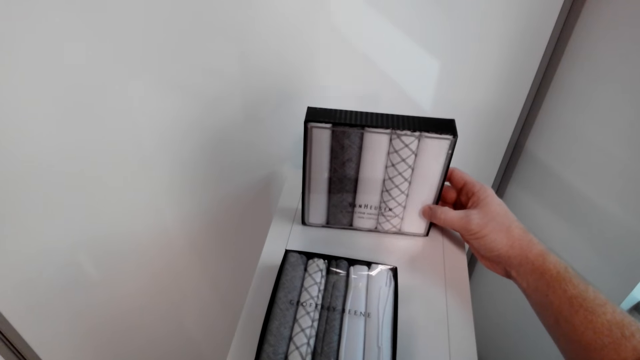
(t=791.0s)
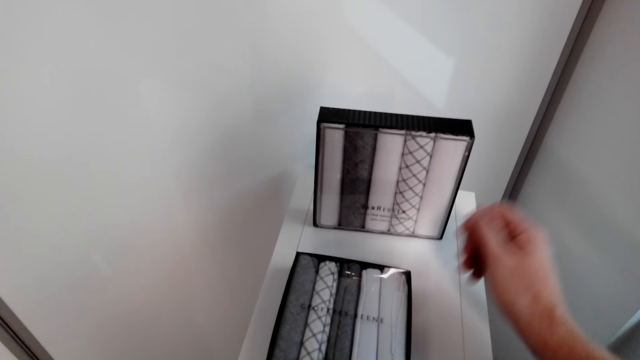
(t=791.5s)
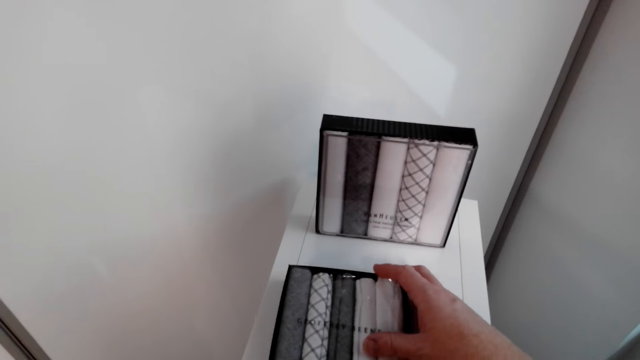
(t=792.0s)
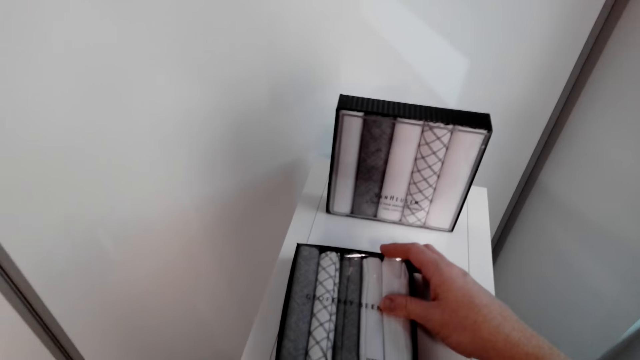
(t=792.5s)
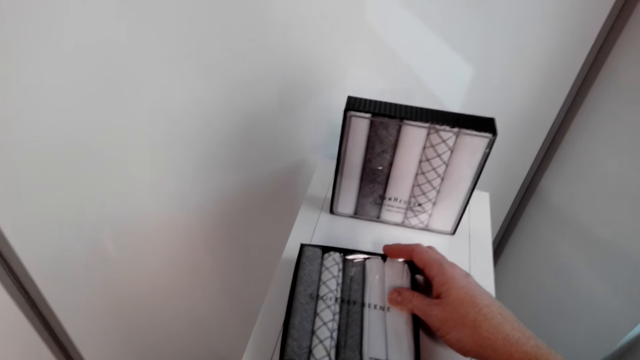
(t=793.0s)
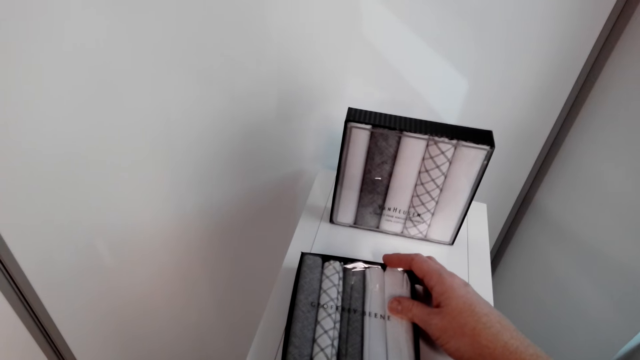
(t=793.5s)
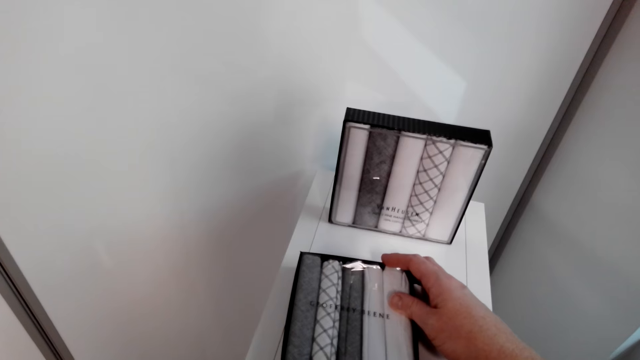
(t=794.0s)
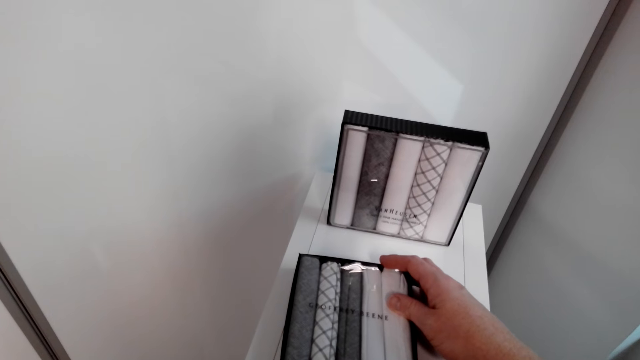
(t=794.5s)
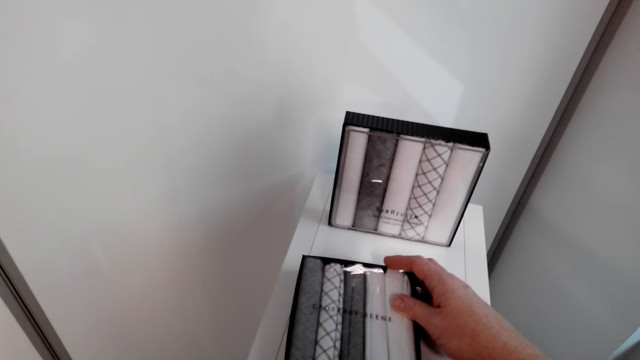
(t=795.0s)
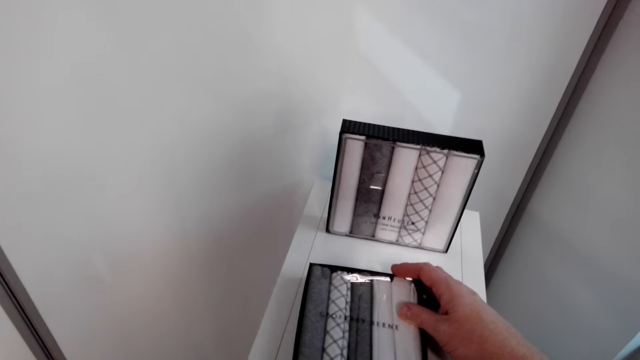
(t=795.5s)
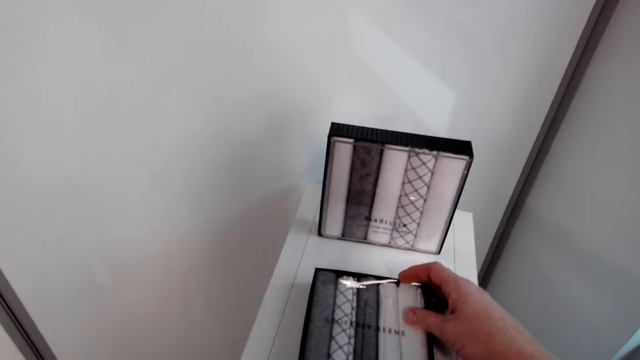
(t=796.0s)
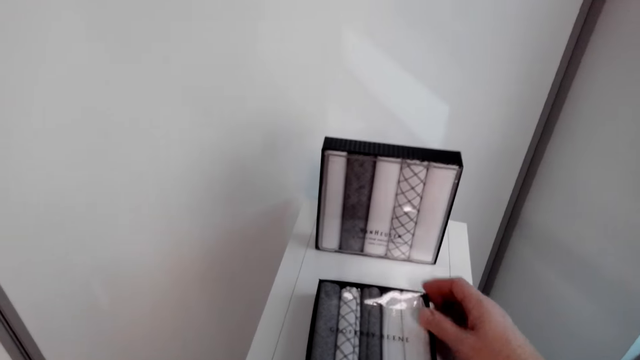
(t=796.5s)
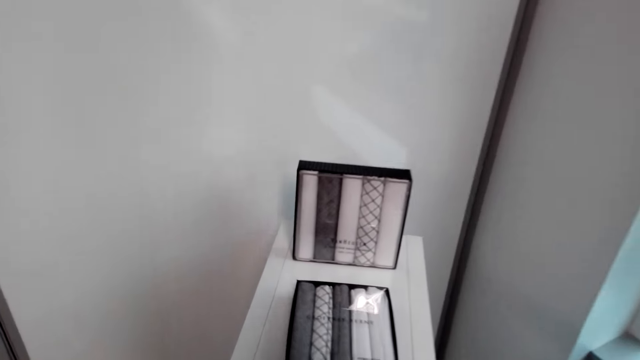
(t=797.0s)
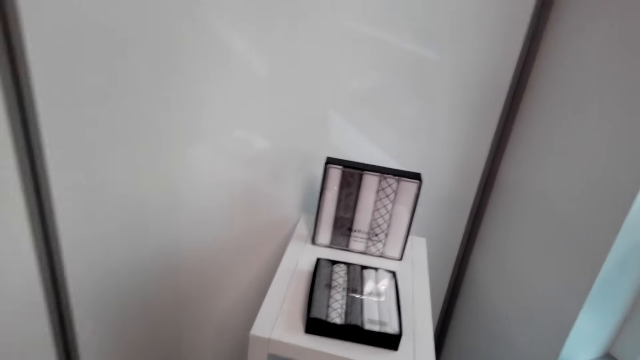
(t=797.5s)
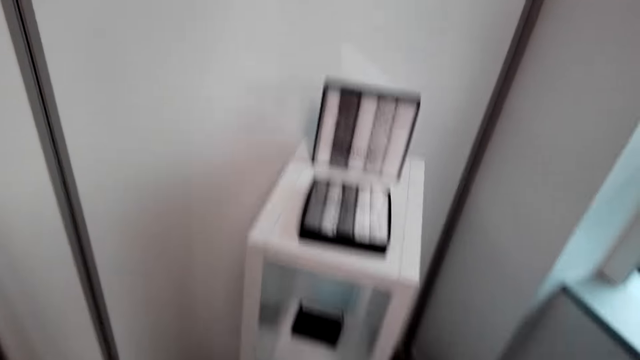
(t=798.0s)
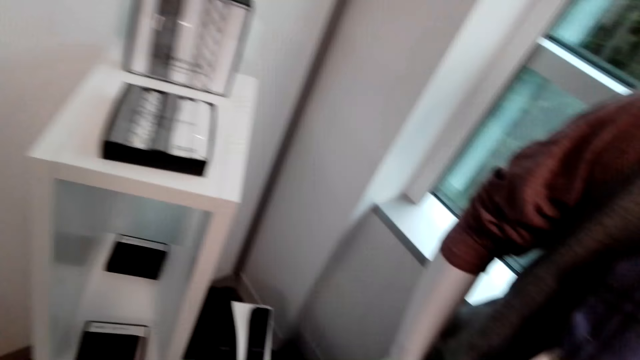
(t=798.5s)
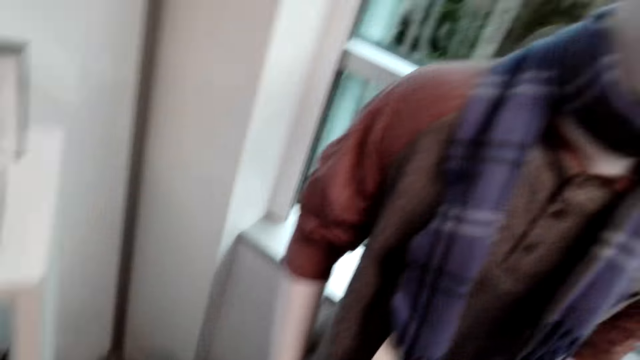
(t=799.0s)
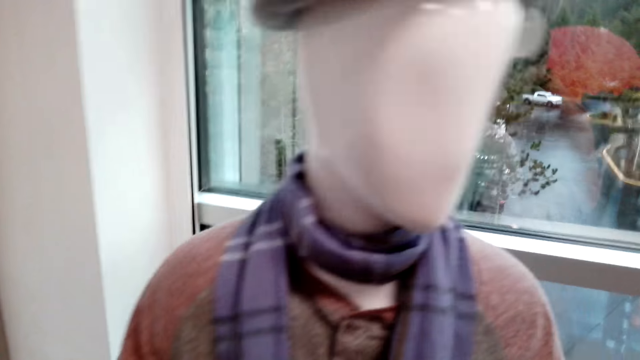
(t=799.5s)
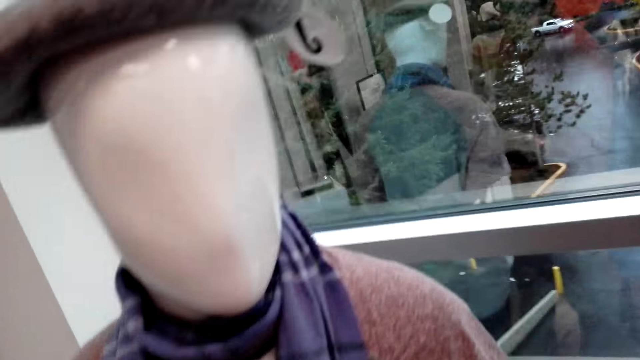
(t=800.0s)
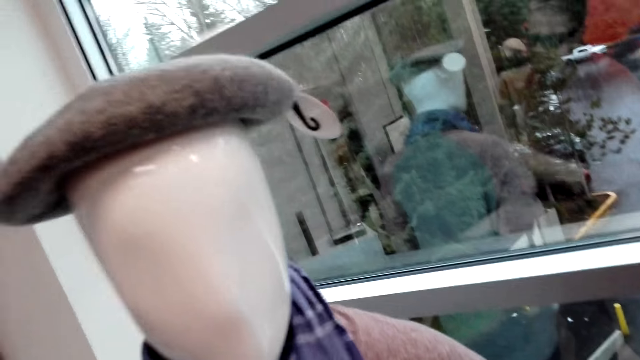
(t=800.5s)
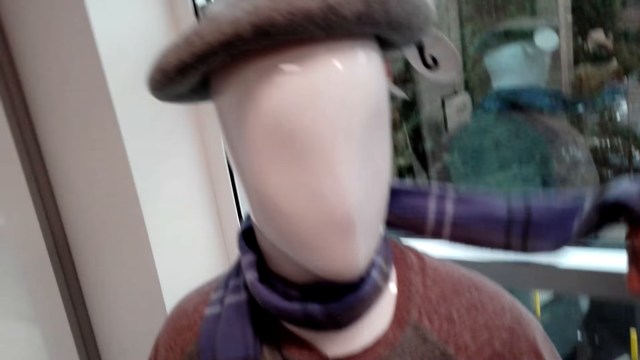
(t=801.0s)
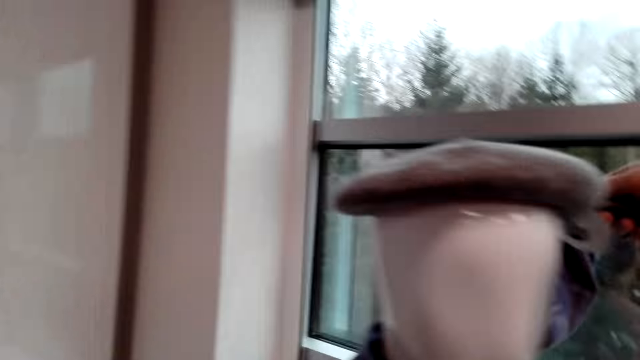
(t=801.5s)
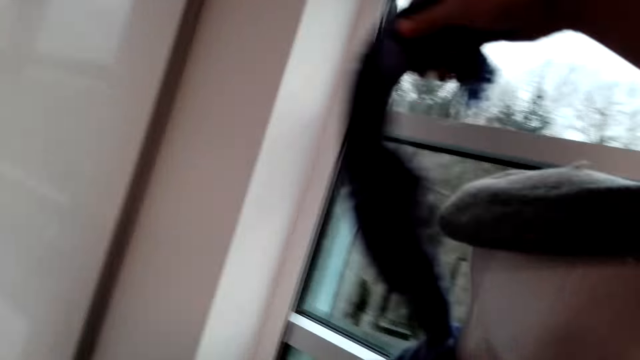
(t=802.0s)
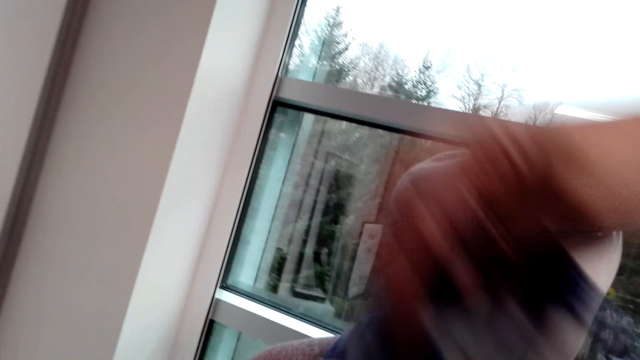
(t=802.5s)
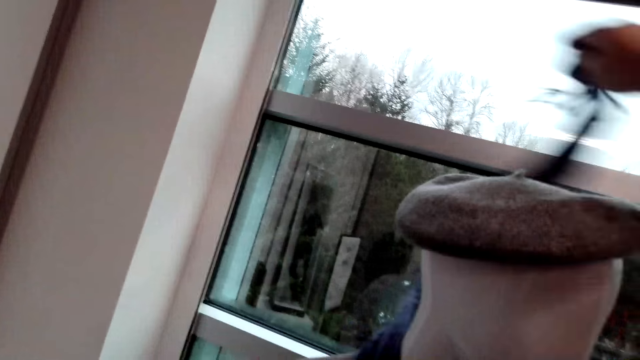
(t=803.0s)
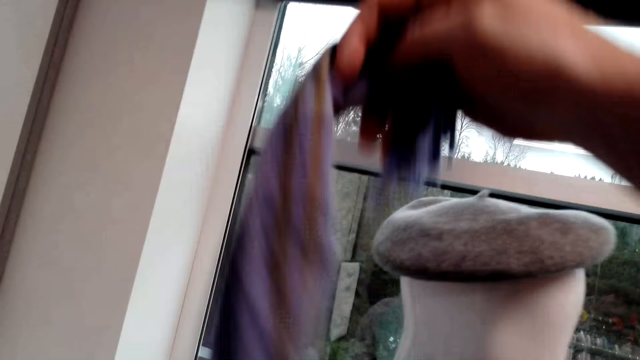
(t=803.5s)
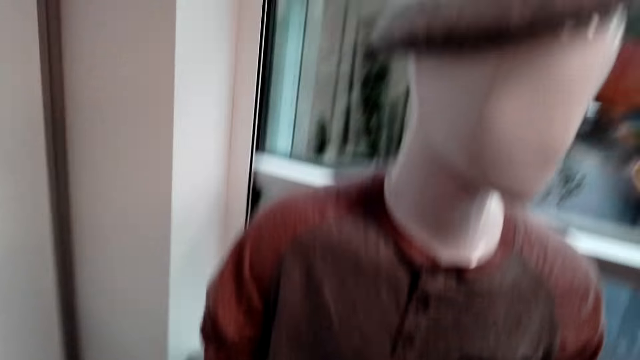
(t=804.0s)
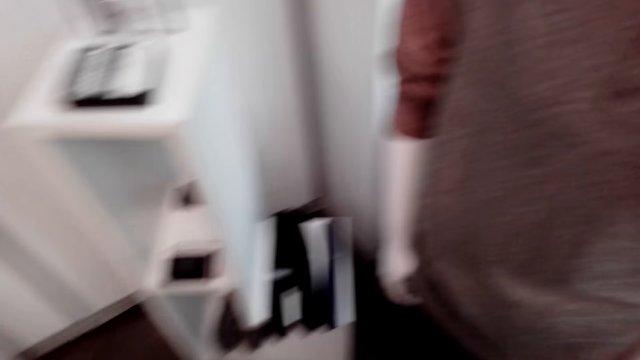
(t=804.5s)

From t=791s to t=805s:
The camera wearer holds another box. They look around. They walk in the shop. They hold a scarf. They pick the scarves from the statue.

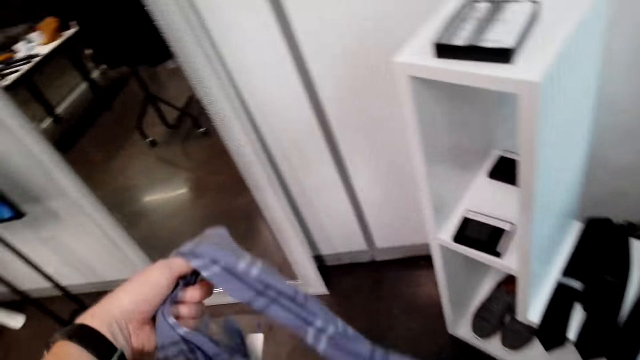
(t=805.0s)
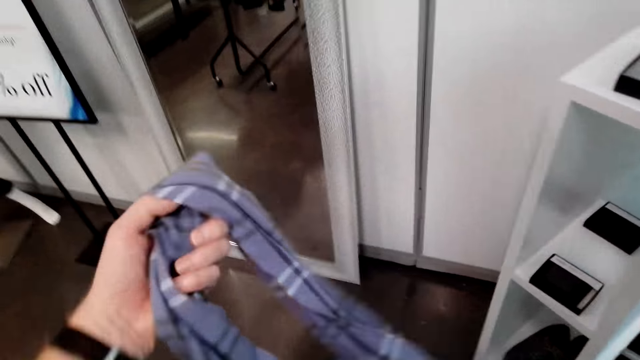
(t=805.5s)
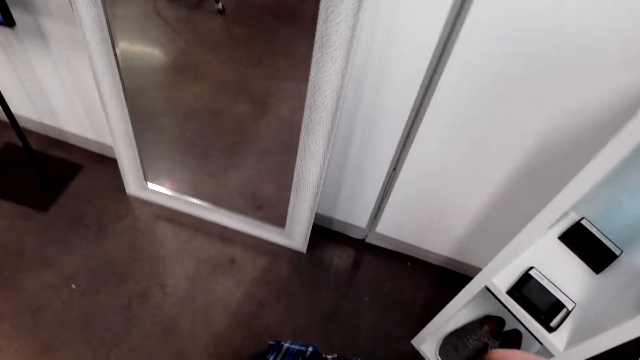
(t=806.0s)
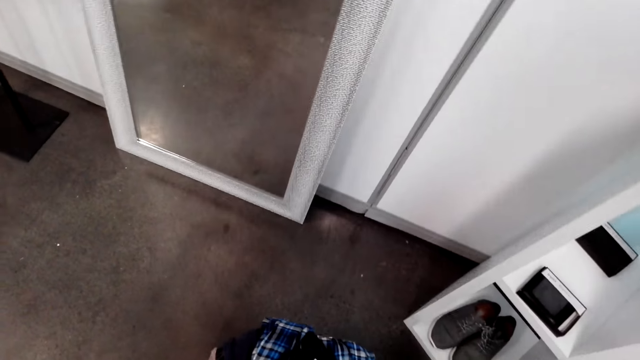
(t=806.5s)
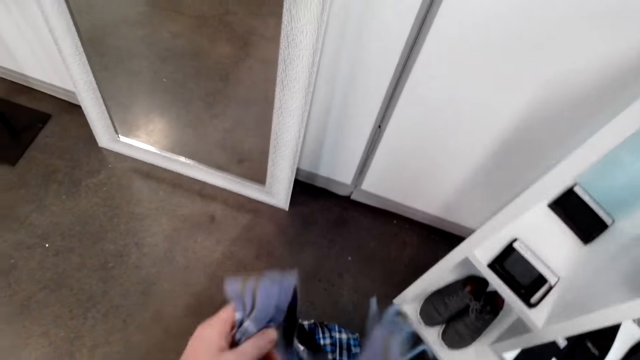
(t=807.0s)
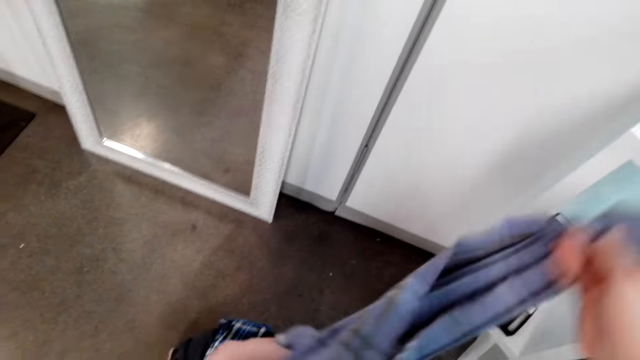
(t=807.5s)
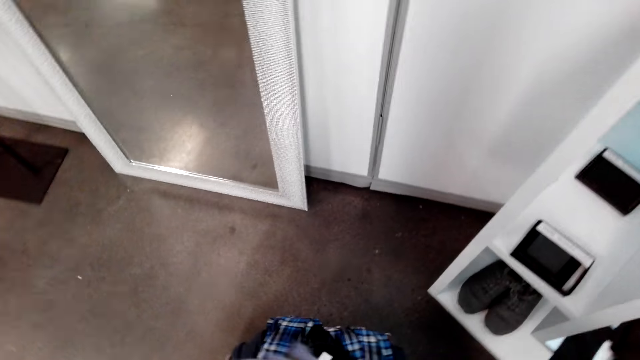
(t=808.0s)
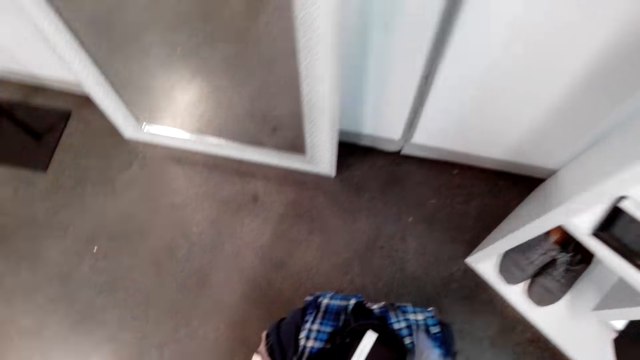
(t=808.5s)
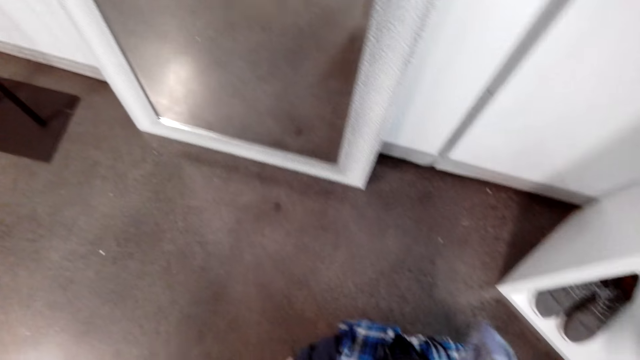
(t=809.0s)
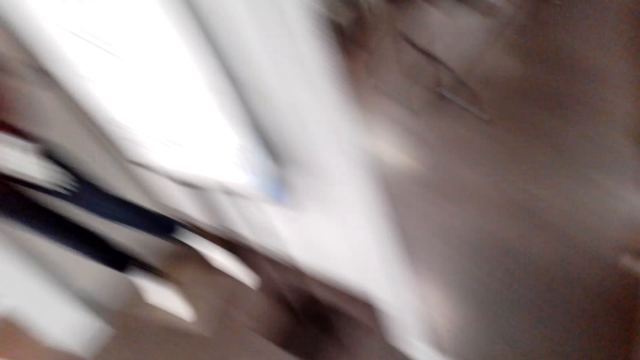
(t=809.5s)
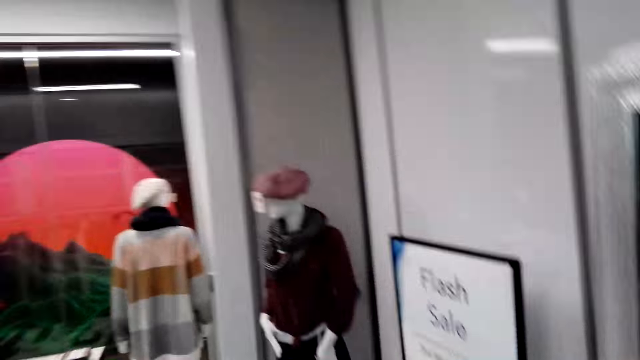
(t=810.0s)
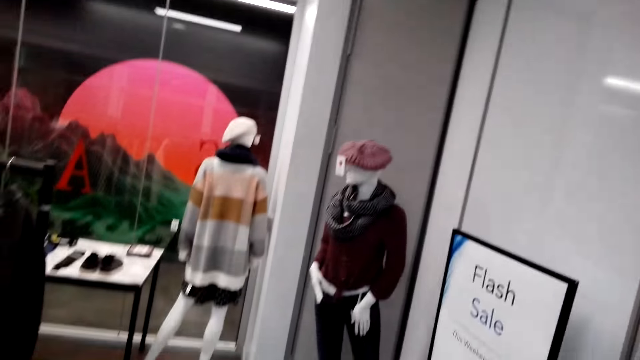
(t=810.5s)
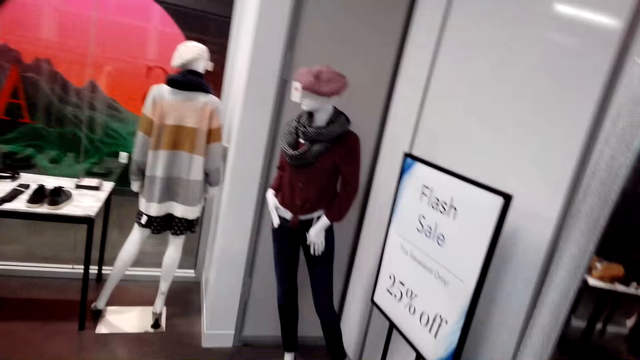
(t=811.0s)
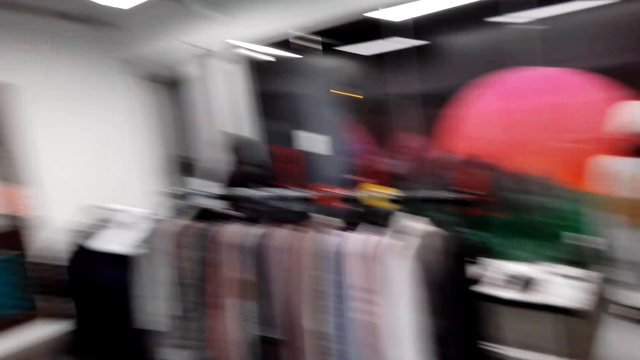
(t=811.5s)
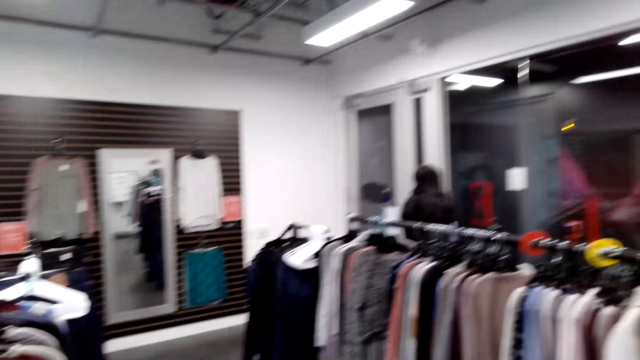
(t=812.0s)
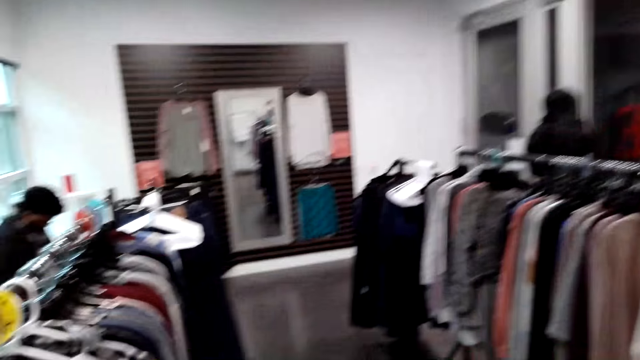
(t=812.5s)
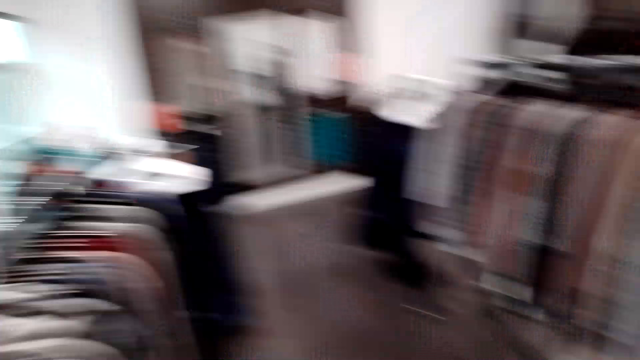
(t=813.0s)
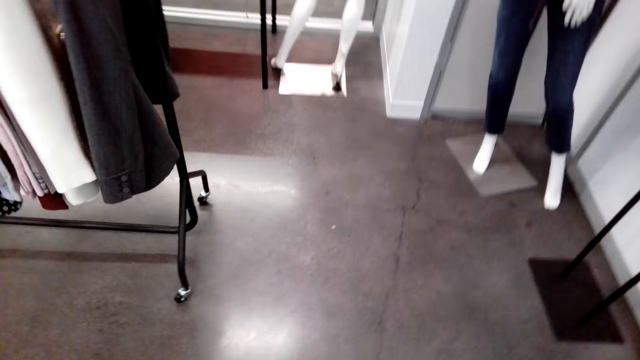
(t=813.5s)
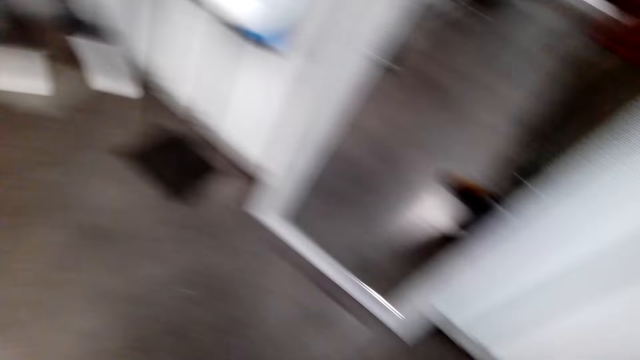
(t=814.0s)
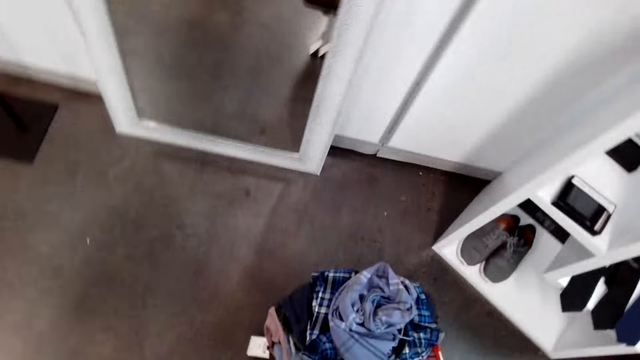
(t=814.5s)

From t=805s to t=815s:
The camera wearer folds the scarves on his hand. He puts down the scarves inside the shopping basket. He walks in the shop. He looks around.
